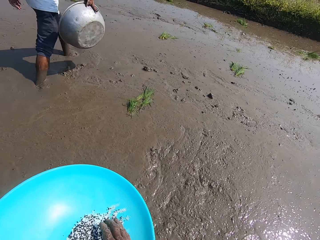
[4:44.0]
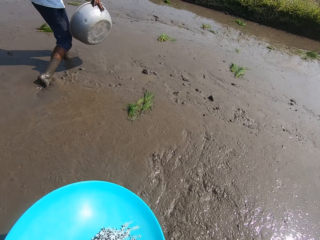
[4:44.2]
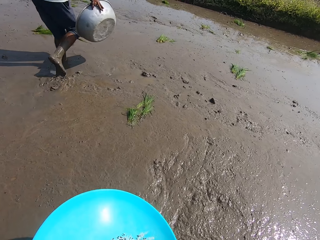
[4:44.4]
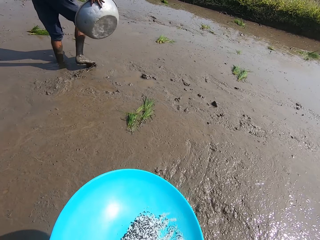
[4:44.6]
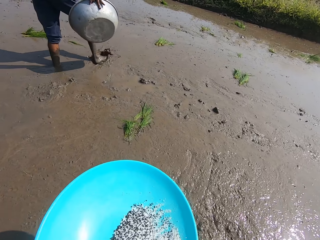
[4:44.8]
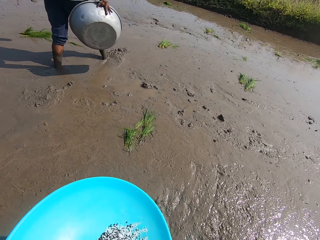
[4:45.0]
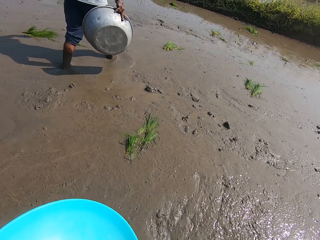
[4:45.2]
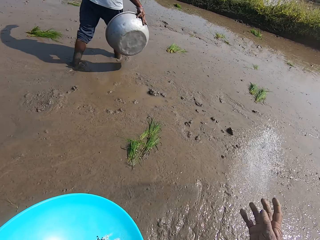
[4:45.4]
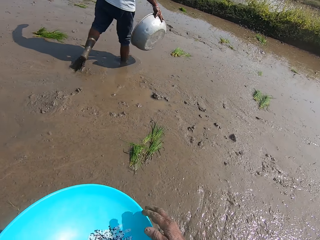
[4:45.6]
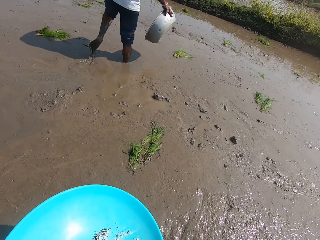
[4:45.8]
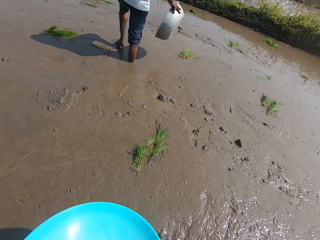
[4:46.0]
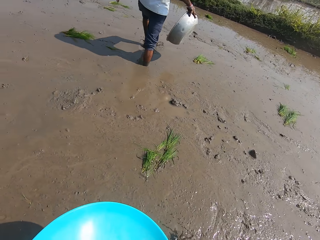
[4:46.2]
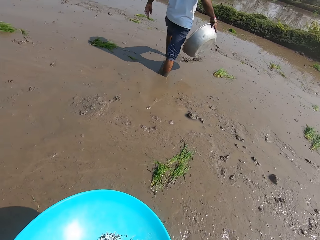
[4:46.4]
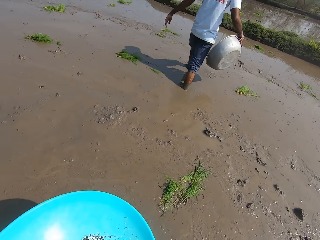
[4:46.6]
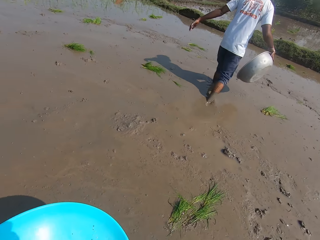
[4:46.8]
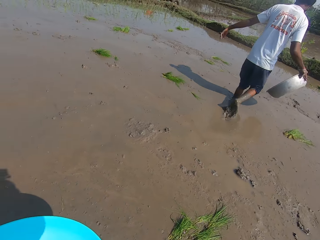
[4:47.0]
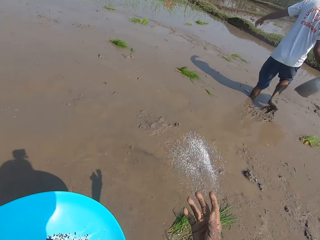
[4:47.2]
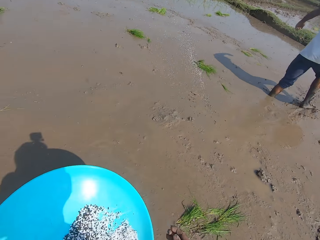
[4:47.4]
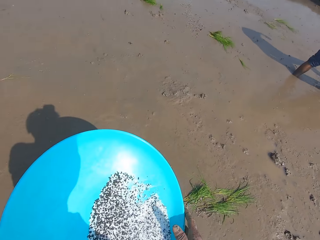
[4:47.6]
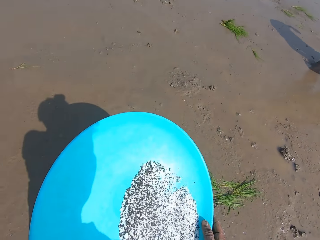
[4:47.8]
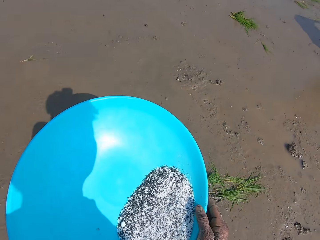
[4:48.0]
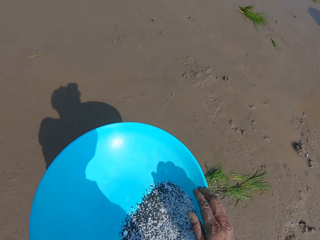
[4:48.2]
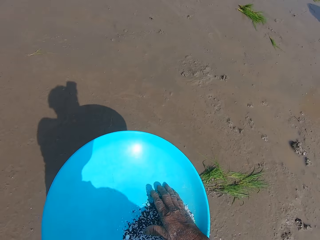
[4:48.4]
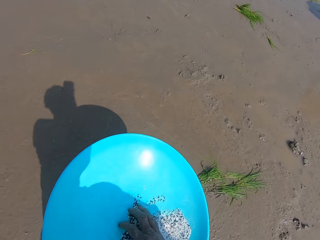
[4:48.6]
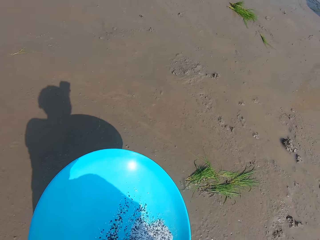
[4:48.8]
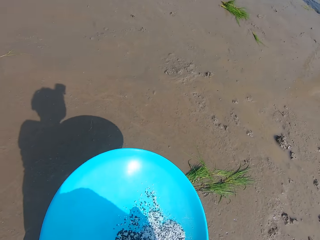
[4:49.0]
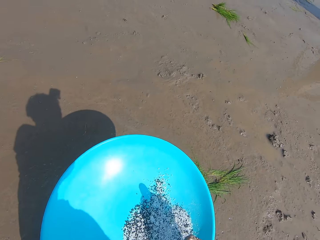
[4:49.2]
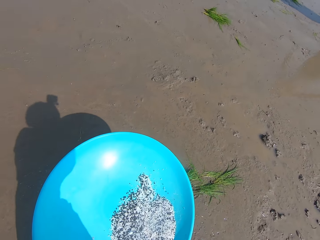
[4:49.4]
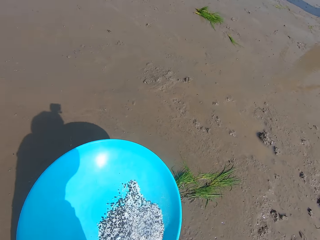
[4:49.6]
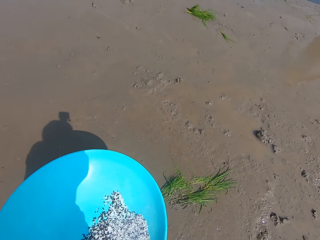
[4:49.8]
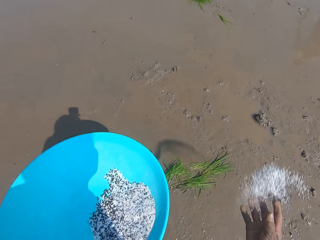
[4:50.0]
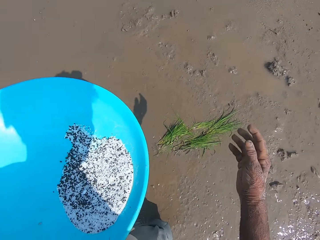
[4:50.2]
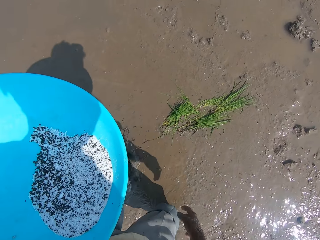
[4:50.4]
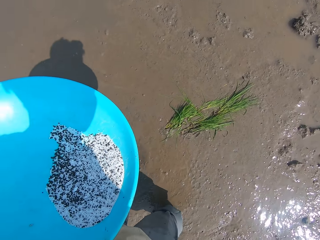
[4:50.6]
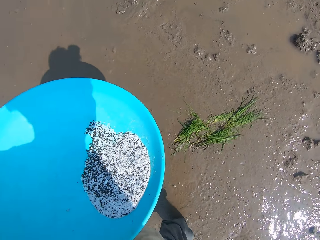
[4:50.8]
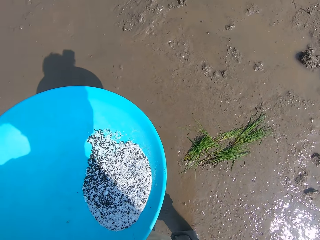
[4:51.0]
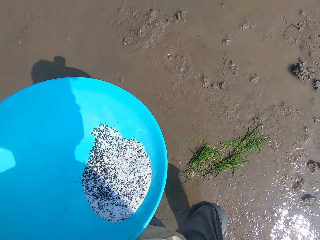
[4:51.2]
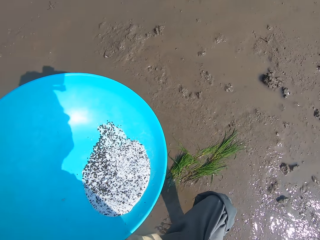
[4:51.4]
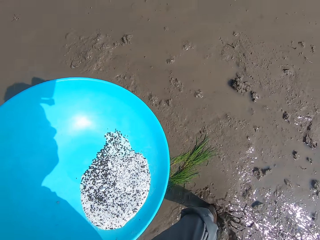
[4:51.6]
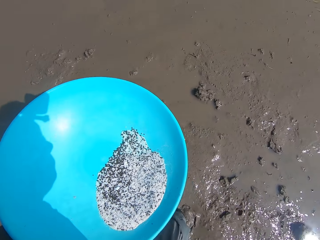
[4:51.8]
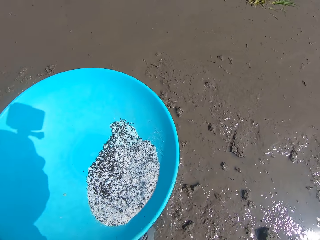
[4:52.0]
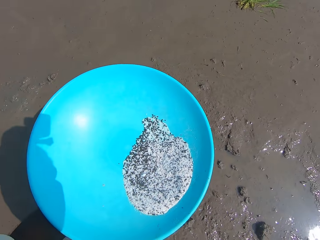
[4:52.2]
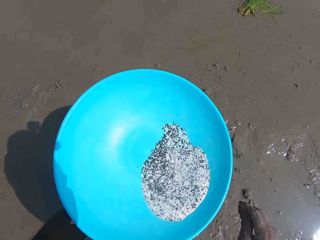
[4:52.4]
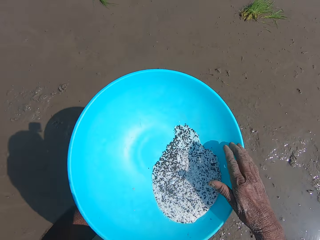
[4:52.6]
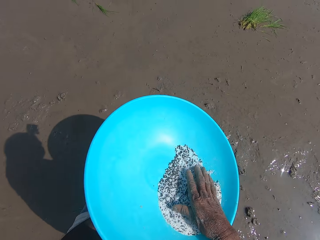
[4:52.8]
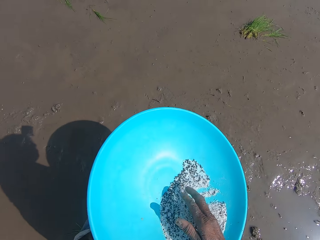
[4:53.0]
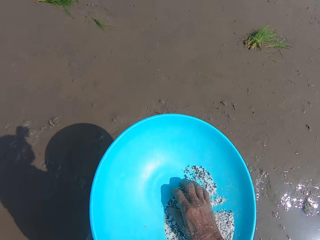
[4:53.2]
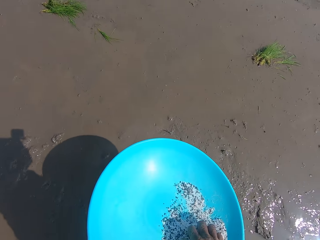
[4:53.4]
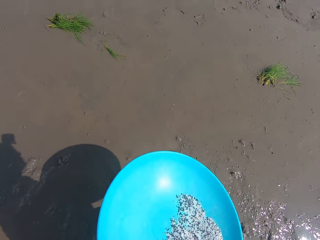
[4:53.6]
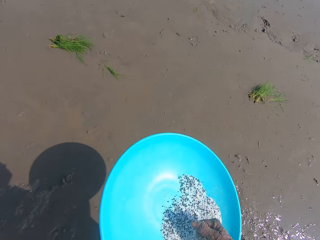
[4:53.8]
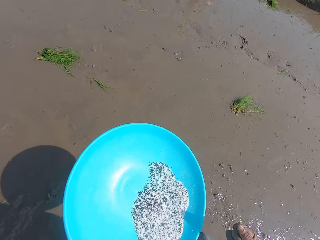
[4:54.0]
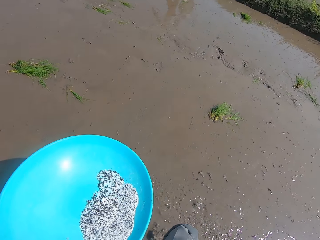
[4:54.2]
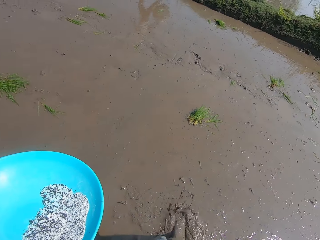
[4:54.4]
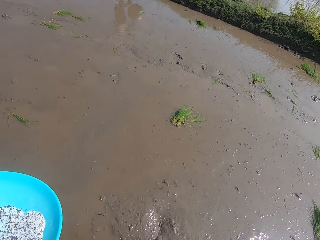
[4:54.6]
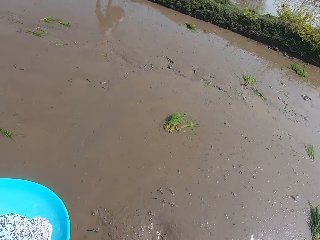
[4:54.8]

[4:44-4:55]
The camera wearer takes rice grains from the tray in his left hand with his right hand. He tosses the fertilizer or Napier grass seeds from his right hand to the ground. He picks some fertilizer from the basin in his left hand with his right hand. He tosses the fertilizer from his right hand to the ground. He talks. He touches the basin in his left hand with his right hand. He shakes the plate. He picks some fertilizer from the basin in his left hand with his right hand. He tosses the fertilizer from his right hand to the ground. He gathers some fertilizer from the basin in his left hand with his right hand. He picks some fertilizer from the basin in his left hand with his right hand.

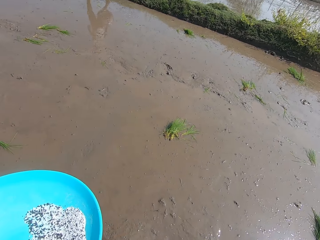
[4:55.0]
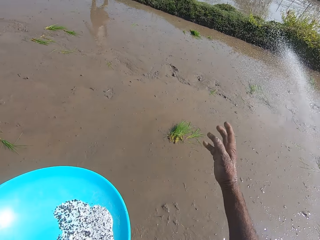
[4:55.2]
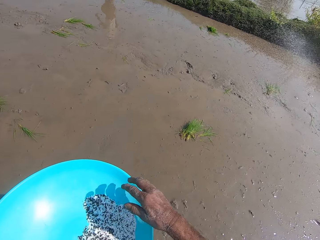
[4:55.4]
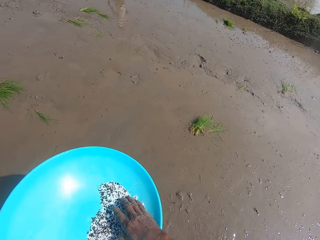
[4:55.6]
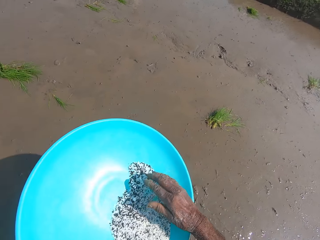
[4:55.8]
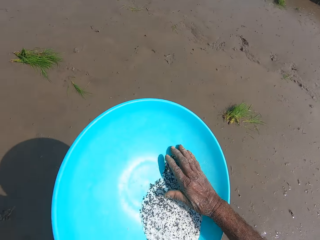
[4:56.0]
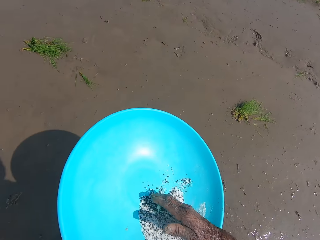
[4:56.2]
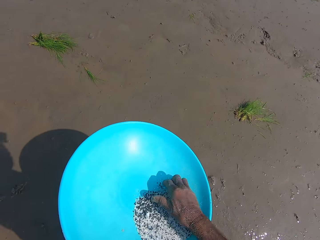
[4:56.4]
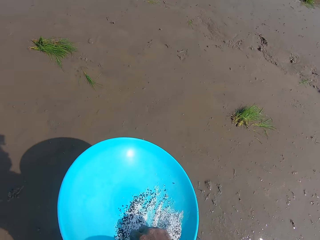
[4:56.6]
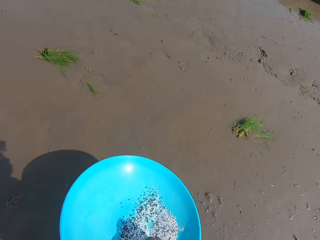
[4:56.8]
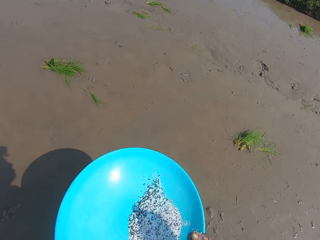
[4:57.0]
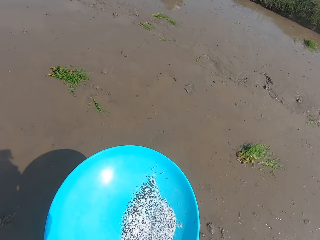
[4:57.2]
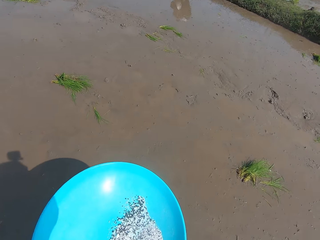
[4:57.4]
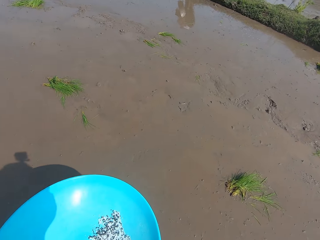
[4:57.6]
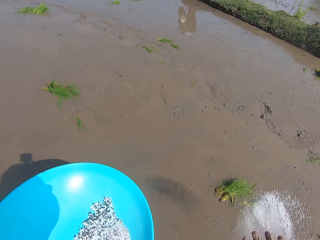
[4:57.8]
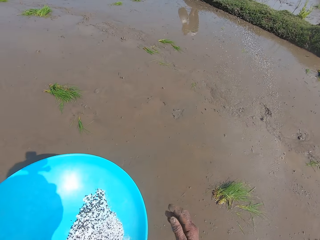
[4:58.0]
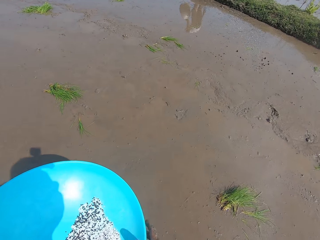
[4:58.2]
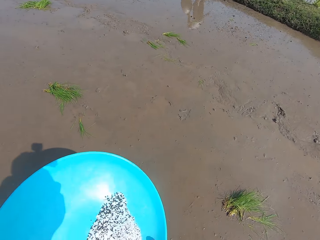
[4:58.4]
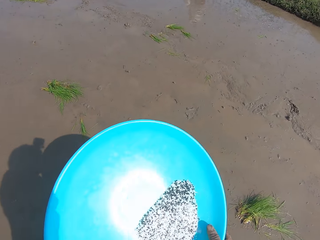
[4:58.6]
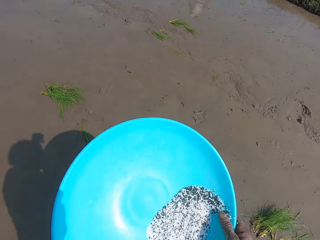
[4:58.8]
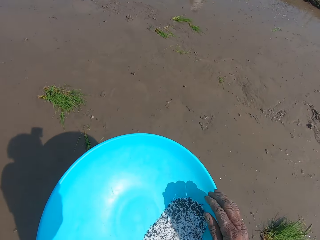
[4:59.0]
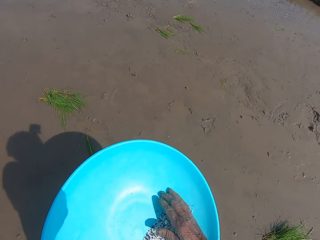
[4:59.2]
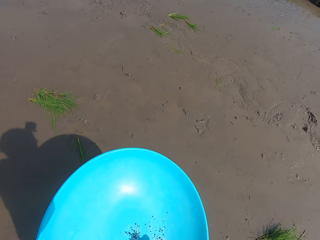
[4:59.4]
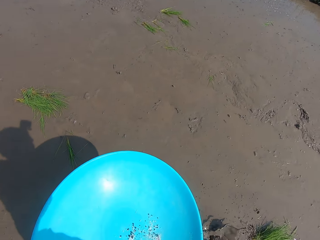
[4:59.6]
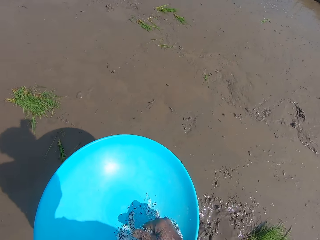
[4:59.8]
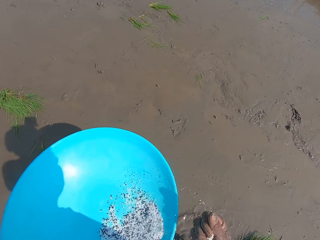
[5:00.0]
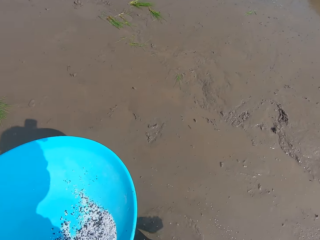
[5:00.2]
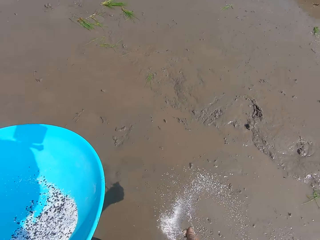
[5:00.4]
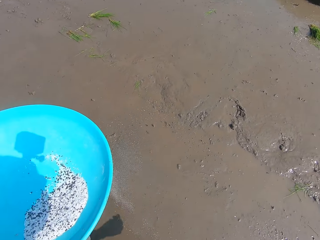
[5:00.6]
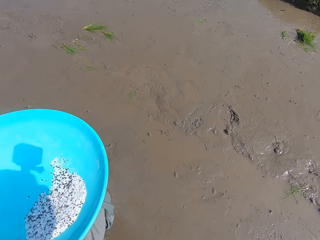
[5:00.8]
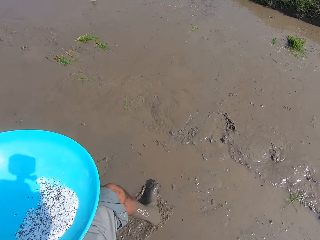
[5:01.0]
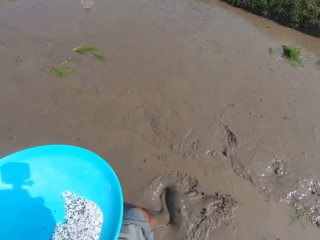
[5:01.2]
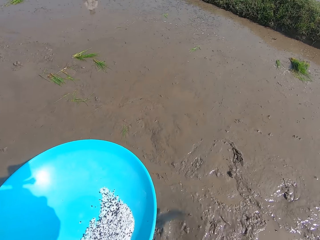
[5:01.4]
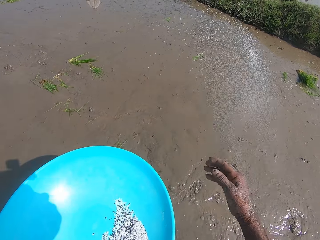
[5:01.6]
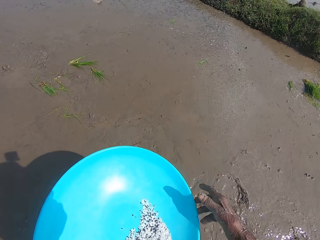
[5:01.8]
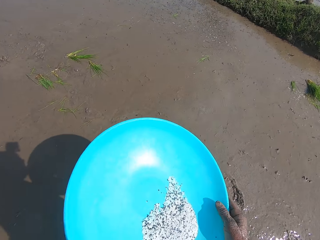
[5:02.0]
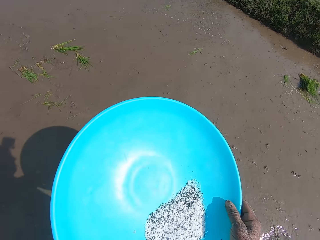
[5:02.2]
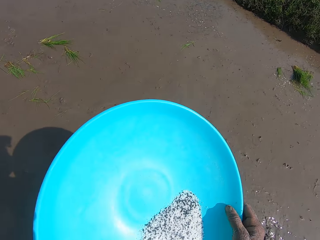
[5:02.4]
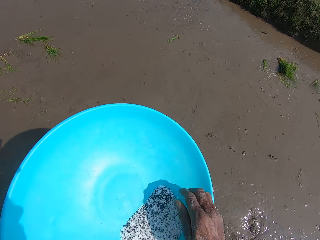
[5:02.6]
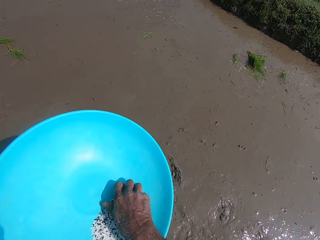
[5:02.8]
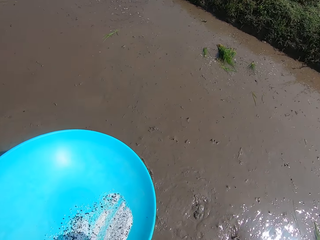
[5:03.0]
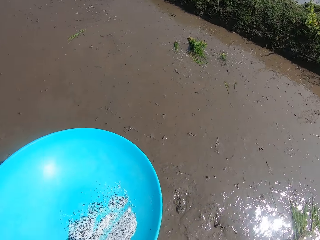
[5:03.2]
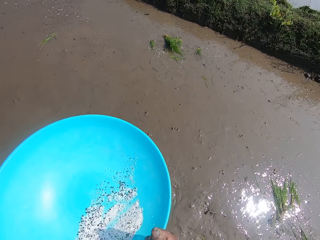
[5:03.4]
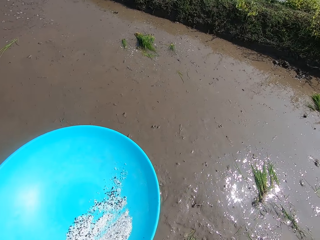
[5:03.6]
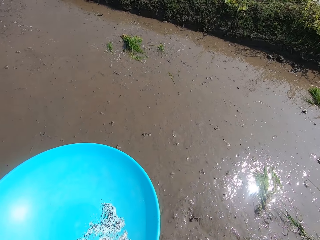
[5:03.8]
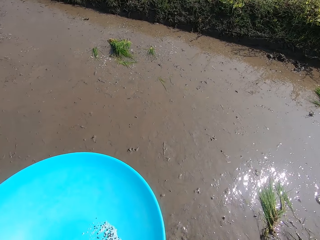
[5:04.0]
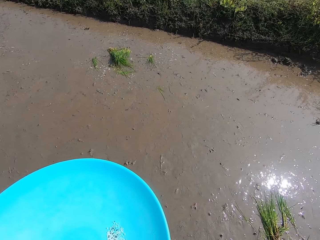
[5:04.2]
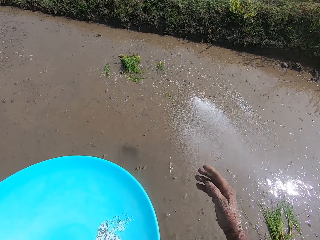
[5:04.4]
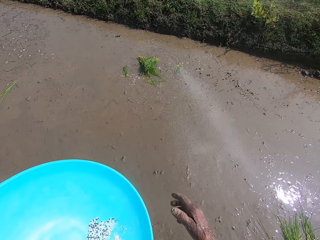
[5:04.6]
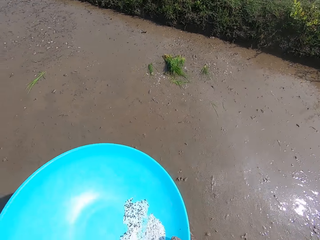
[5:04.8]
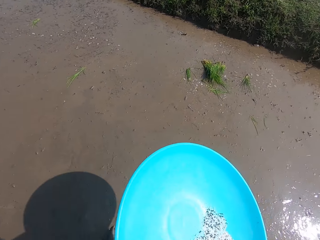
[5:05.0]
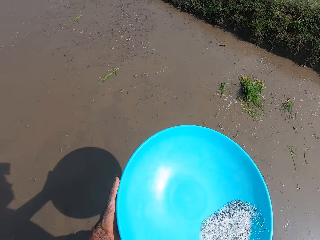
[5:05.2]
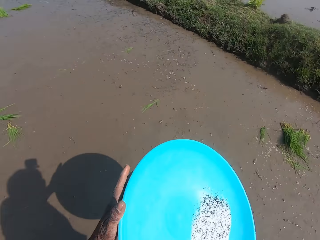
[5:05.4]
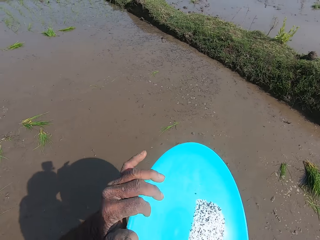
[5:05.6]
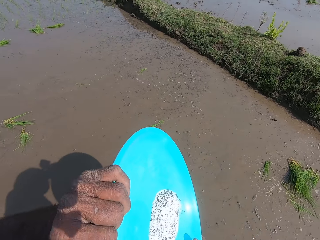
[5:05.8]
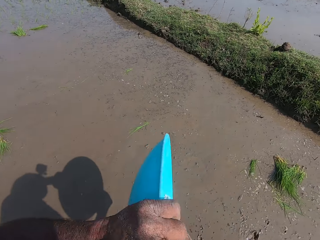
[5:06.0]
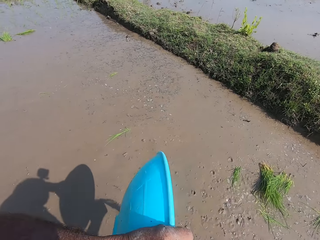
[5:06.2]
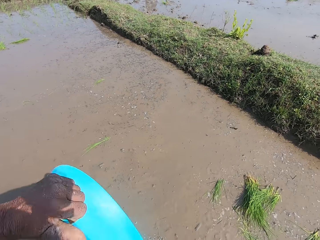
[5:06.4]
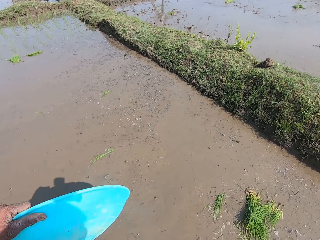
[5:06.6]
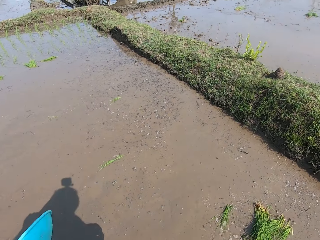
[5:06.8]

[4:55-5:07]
The camera wearer tosses the fertilizer or Napier grass seeds from his right hand to the ground. He gathers some fertilizer from the basin in his left hand with his right hand. He picks some fertilizer from the basin in his left hand with his right hand. He tosses the fertilizer from his right hand to the ground. He shakes the plate. He picks some fertilizer from the basin in his left hand with his right hand. He tosses the fertilizer from his right hand to the ground. He shakes the basin in his left hand with his right hand. He picks some fertilizer from the basin in his left hand with his right hand. He tosses the fertilizer from his right hand to the ground. He shakes the plate. He pours the fertilizer from the basin in his left hand to his right hand.
